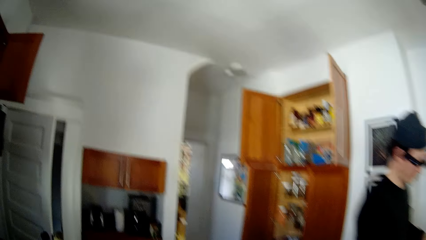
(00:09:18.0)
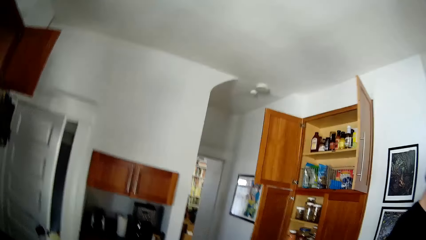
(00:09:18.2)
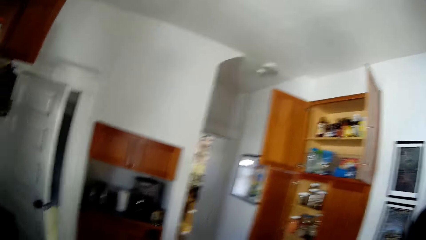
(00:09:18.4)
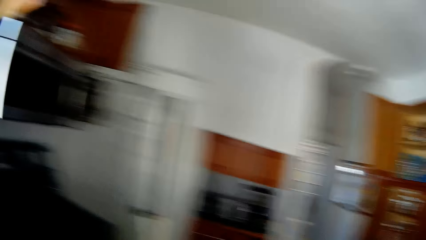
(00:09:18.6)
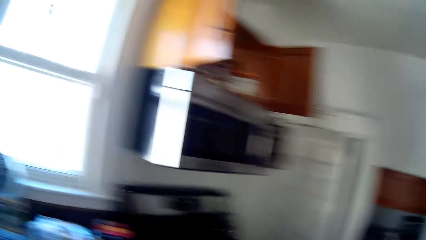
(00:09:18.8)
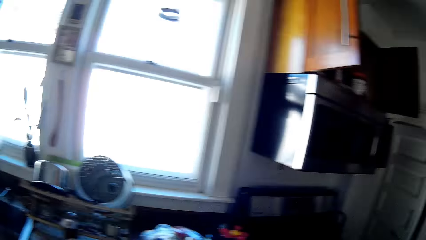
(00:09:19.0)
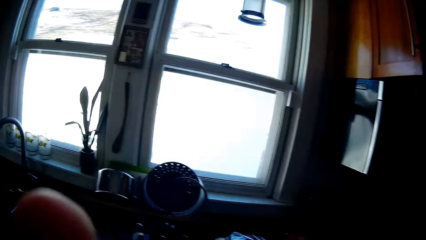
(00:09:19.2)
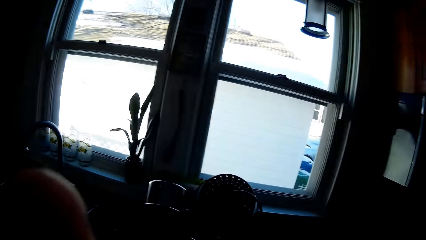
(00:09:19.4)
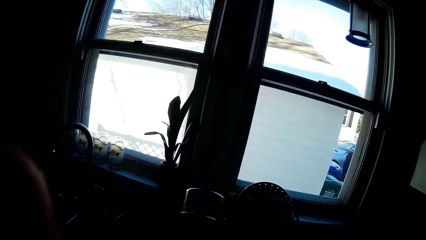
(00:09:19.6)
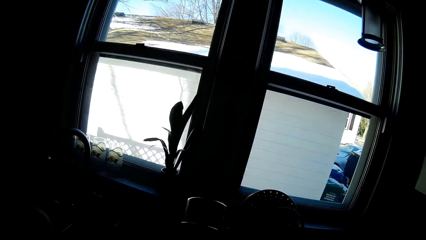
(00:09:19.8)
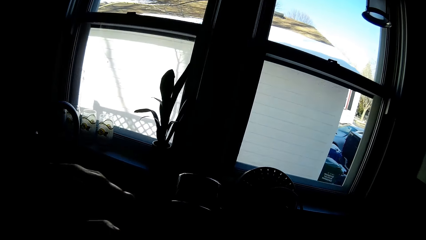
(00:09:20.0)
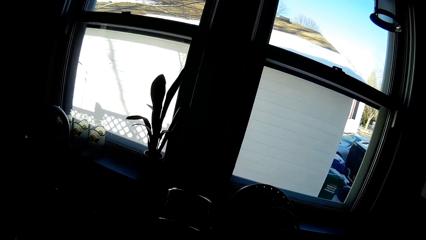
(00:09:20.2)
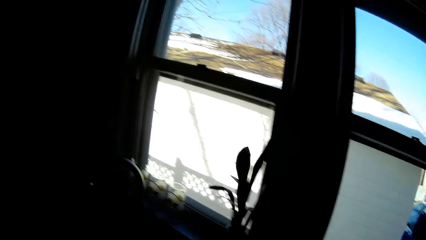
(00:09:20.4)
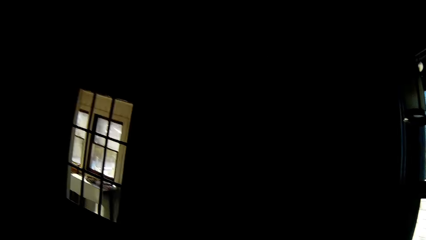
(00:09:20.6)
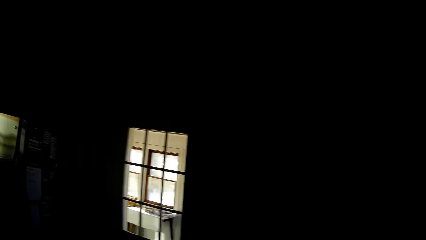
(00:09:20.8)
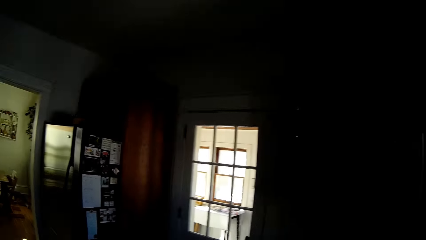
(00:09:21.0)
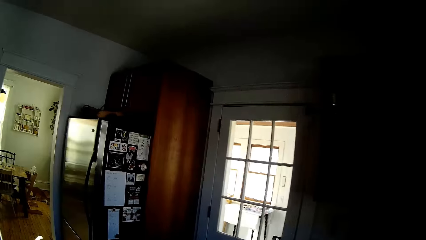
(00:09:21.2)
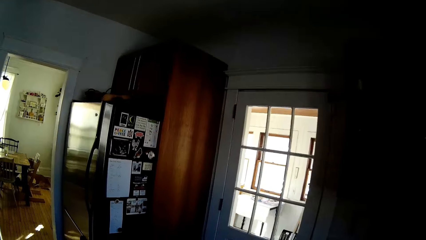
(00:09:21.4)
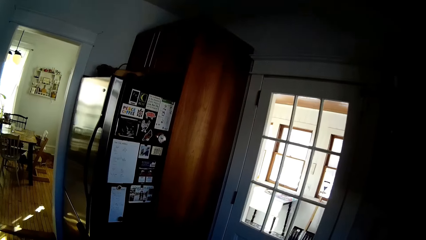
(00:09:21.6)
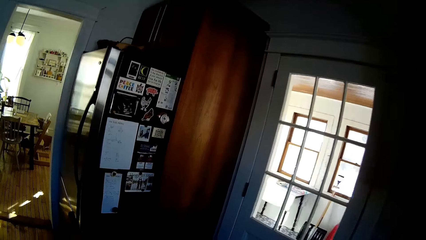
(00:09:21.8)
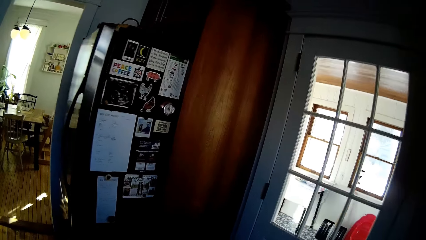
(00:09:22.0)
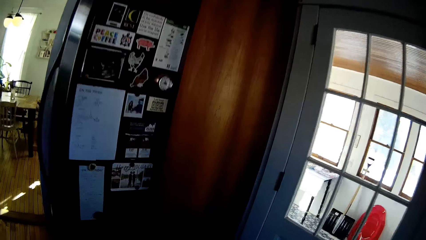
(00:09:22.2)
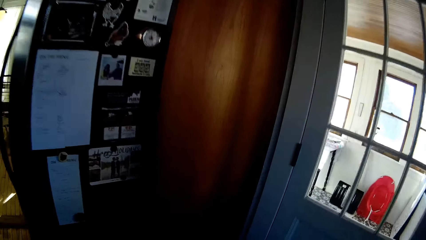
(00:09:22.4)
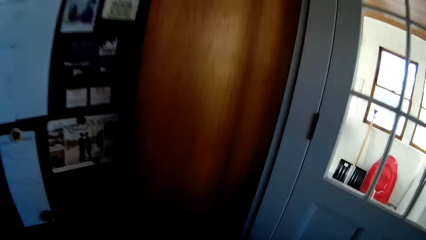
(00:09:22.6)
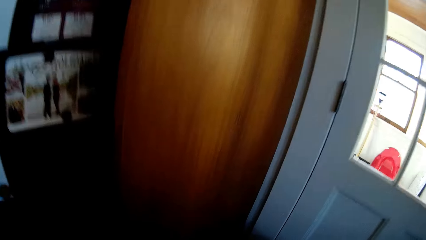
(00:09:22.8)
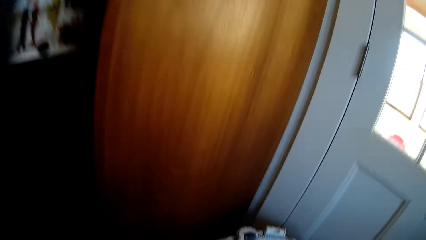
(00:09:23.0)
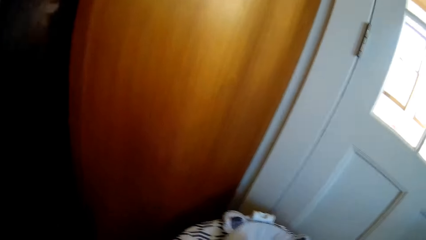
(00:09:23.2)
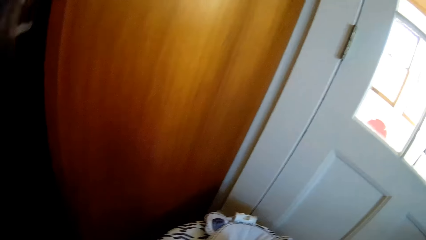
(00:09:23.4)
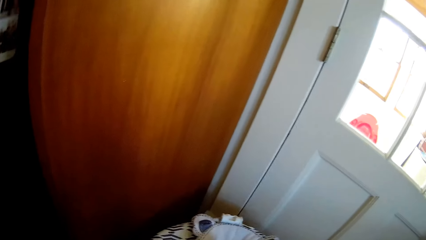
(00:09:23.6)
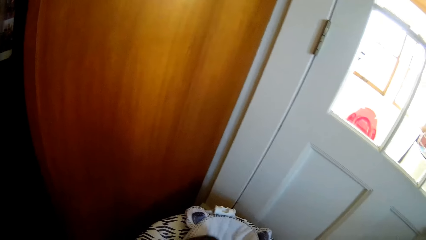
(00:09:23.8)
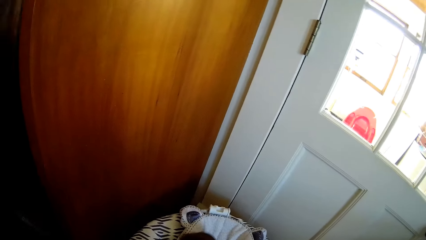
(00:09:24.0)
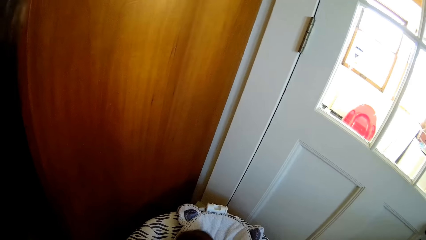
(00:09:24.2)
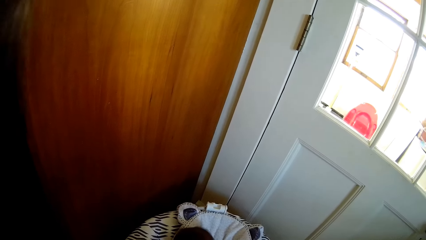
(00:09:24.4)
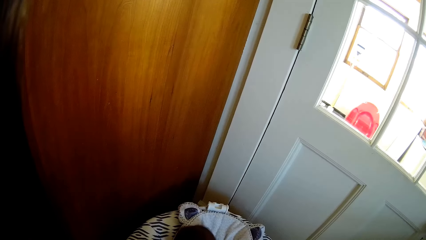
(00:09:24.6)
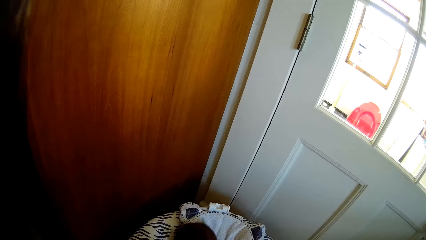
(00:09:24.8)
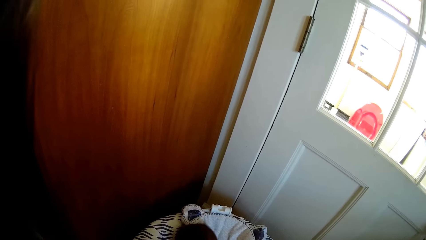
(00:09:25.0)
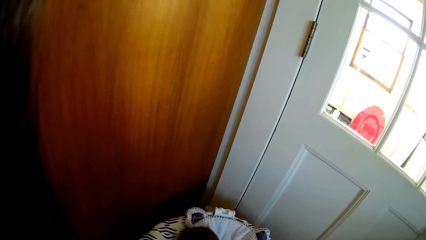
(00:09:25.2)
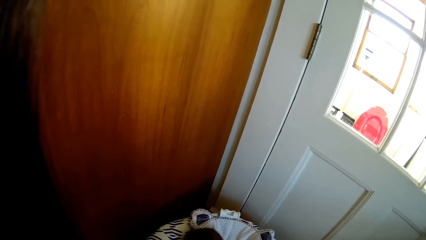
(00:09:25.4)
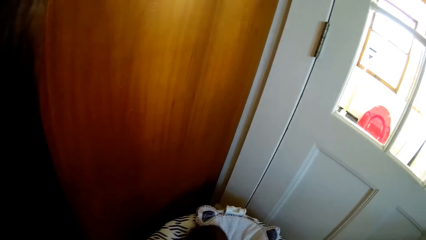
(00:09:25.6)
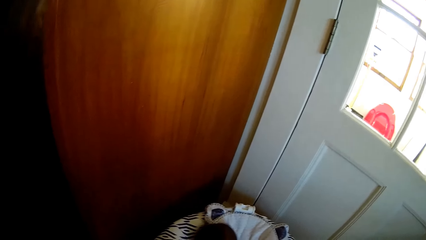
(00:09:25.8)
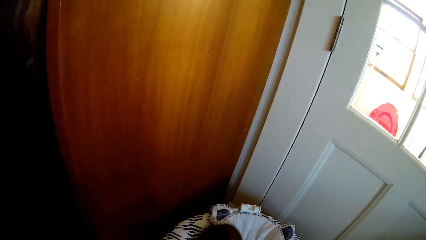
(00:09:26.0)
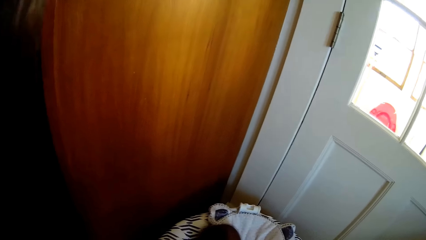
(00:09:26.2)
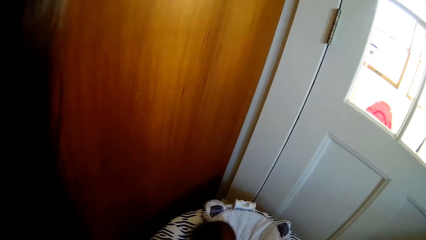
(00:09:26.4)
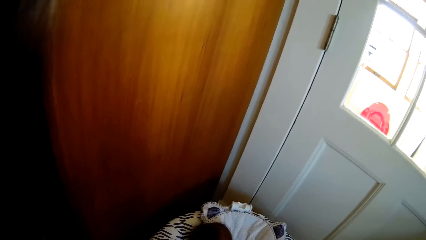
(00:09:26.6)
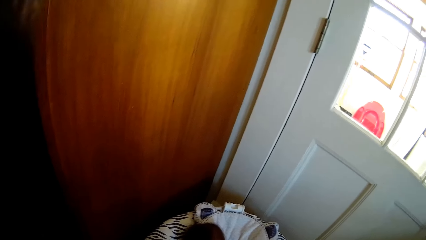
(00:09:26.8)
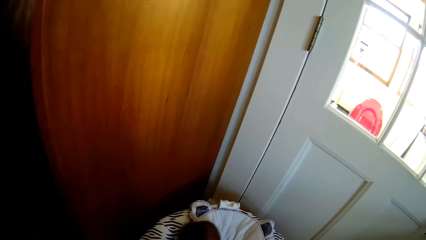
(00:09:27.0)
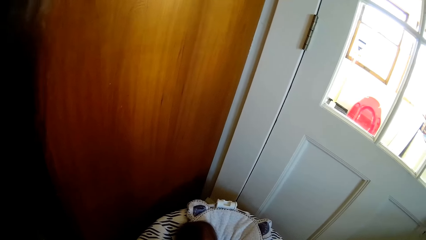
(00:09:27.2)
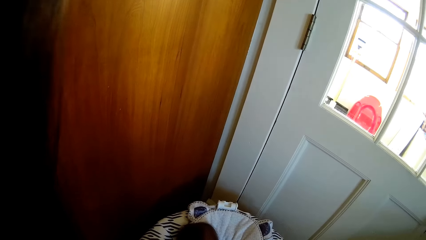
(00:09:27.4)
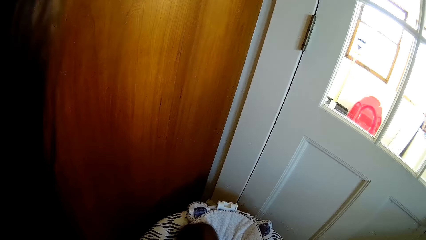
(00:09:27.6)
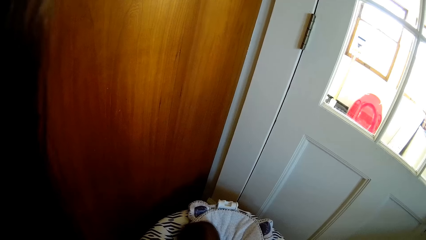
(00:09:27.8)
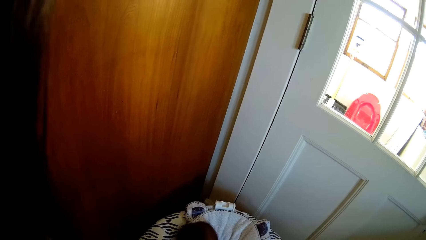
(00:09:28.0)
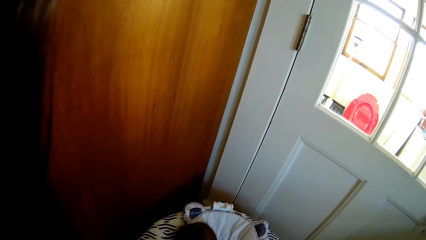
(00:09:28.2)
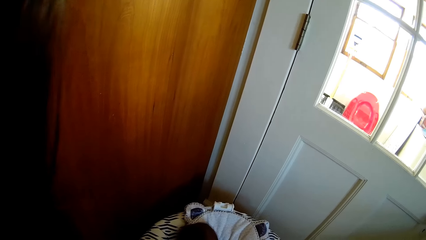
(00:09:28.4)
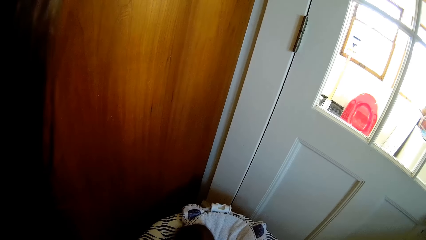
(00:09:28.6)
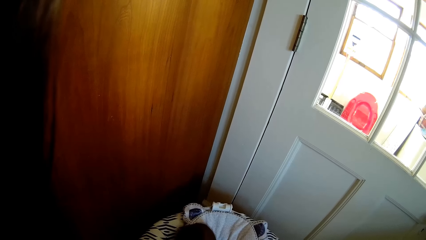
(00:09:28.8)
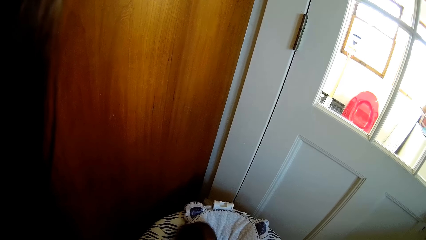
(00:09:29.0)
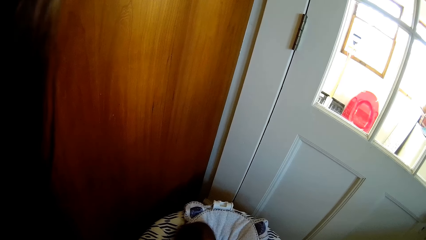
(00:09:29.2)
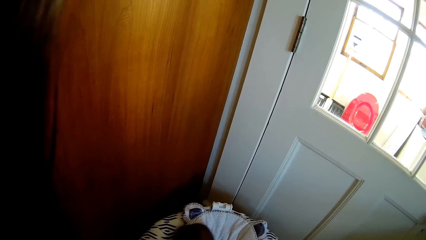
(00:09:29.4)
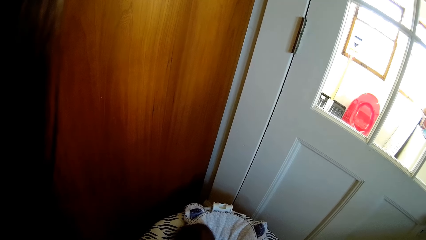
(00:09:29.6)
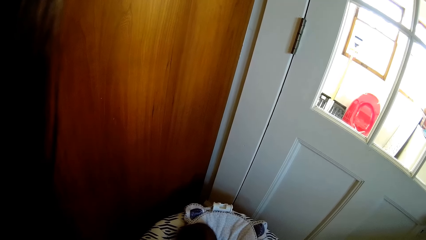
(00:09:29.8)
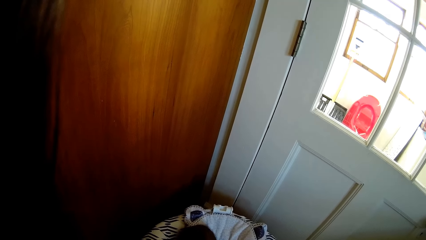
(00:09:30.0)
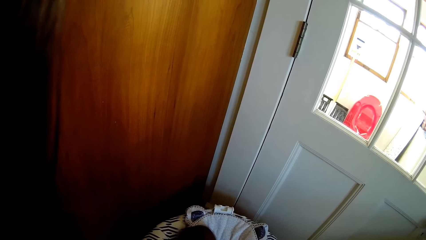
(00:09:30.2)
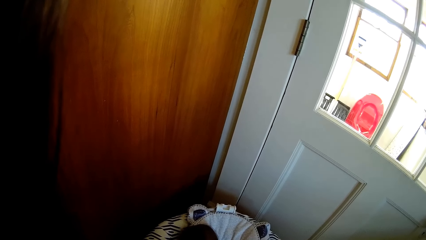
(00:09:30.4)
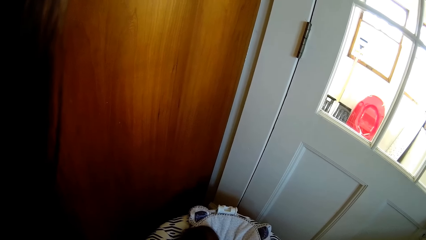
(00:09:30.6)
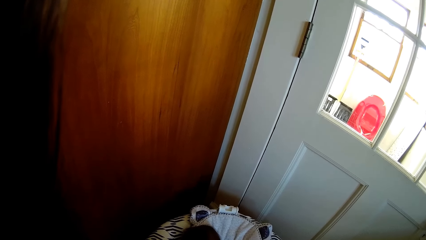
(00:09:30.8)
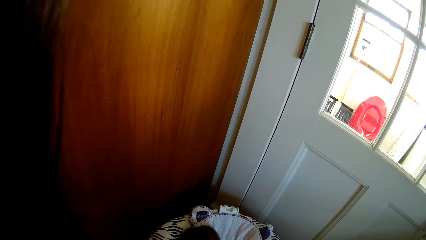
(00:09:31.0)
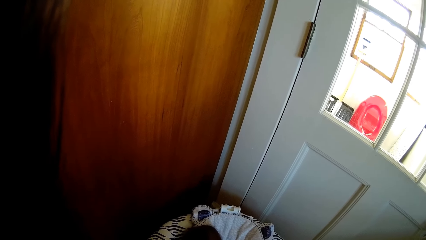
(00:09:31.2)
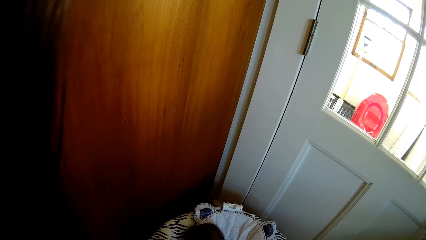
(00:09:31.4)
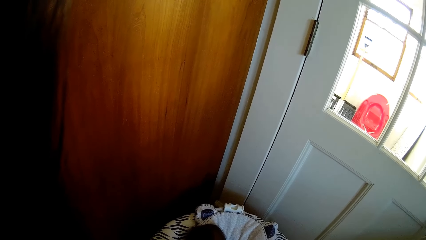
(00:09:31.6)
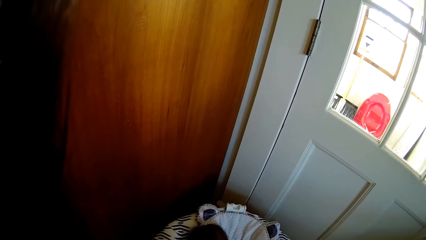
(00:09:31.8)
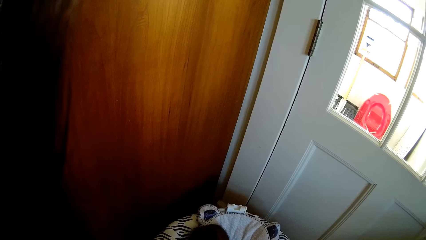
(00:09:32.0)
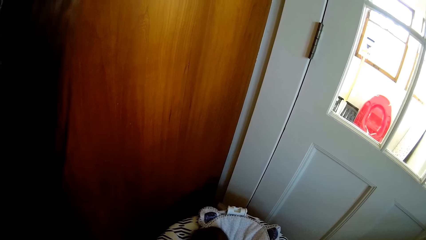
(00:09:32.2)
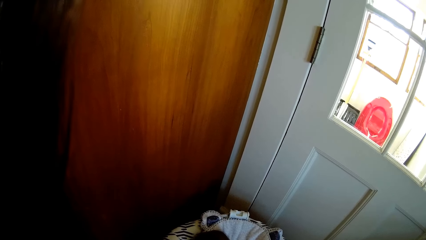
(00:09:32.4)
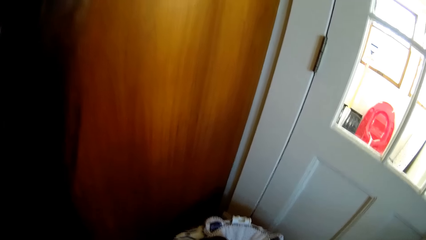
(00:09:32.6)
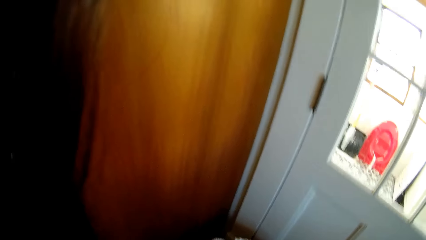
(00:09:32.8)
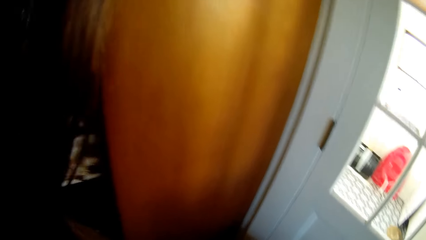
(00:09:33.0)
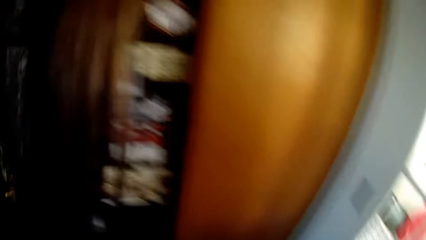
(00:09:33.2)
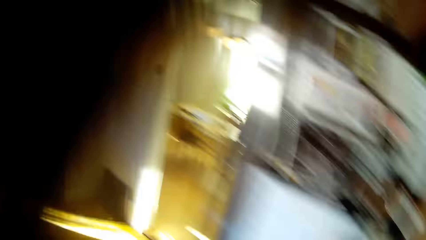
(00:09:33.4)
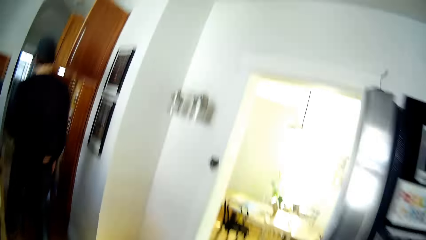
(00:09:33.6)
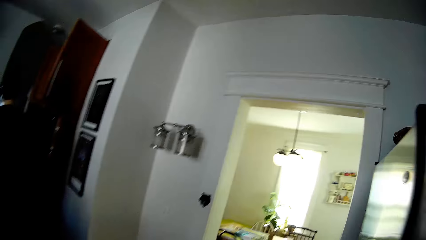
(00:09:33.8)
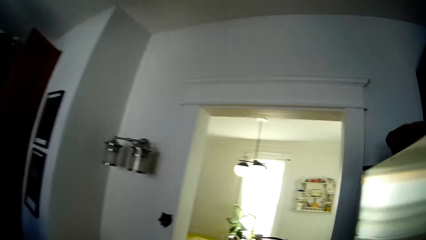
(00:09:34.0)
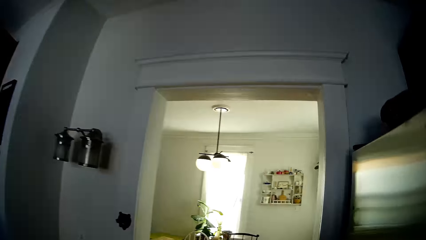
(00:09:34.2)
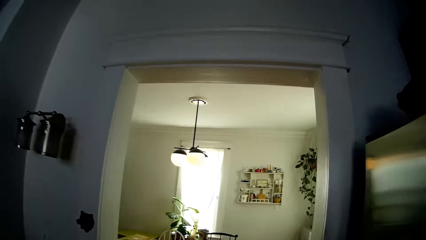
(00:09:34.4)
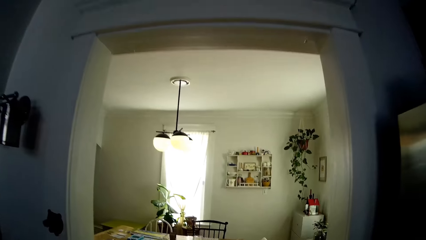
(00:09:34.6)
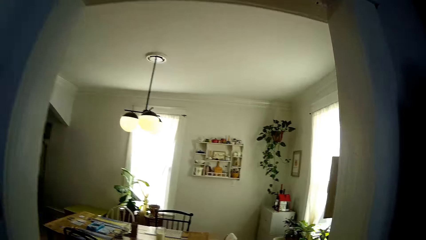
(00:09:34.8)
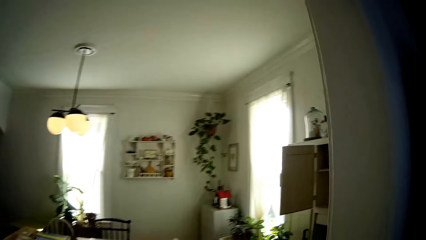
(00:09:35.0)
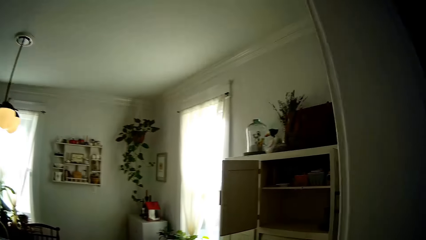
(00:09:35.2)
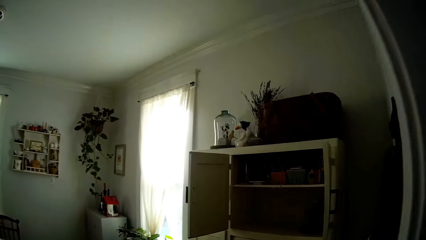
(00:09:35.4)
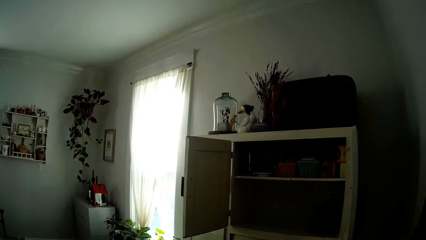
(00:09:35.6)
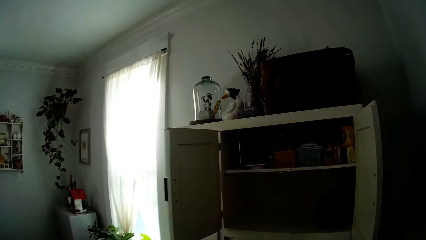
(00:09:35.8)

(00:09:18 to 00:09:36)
A person walks. The camera wearer touches her face with her left hand. She looks around. She walks. She interacts with a baby. She walks into a dining room.
